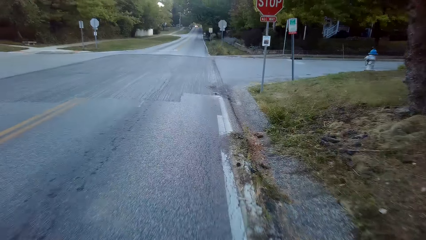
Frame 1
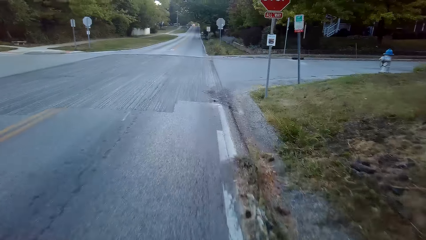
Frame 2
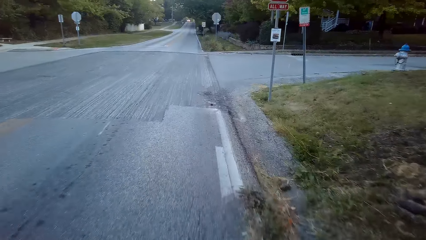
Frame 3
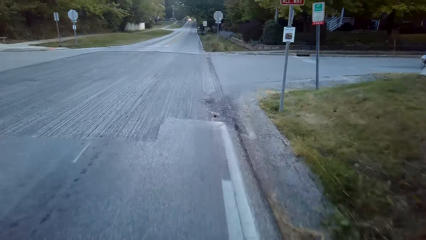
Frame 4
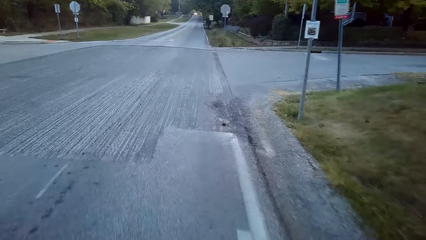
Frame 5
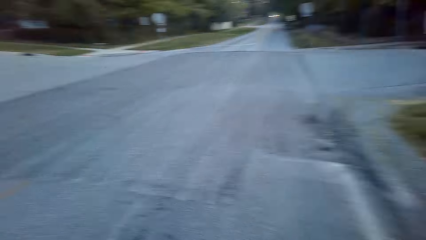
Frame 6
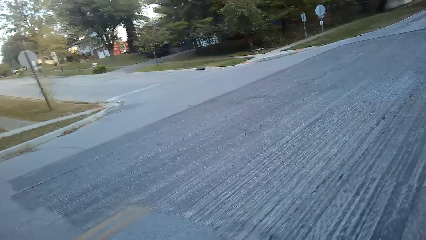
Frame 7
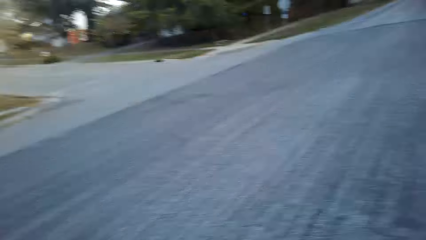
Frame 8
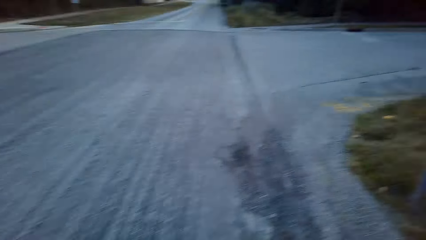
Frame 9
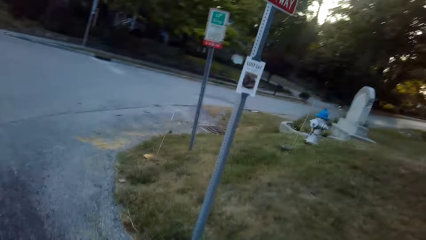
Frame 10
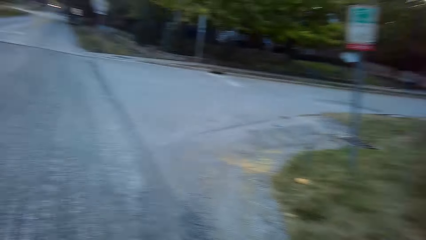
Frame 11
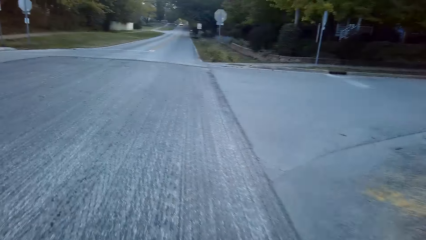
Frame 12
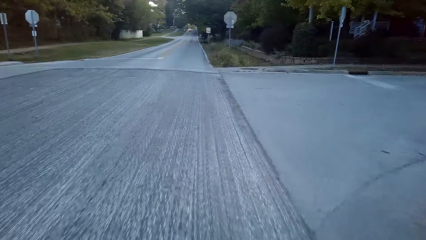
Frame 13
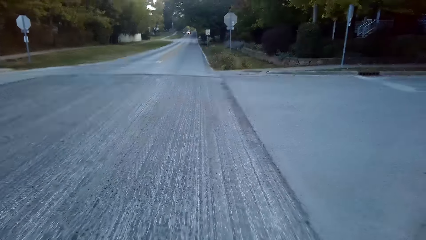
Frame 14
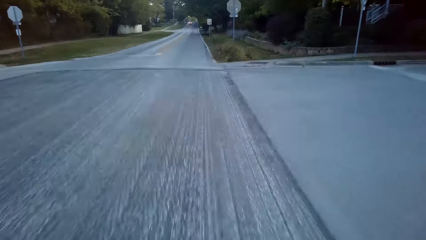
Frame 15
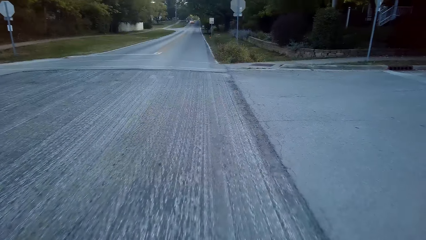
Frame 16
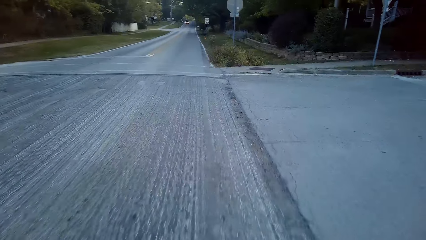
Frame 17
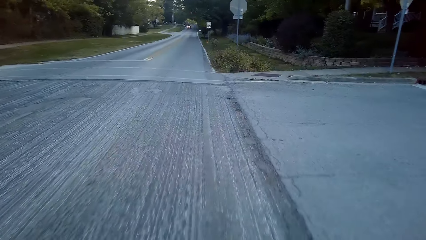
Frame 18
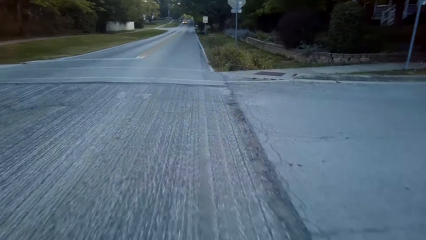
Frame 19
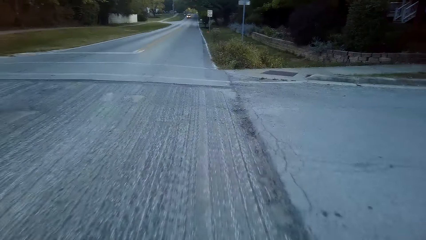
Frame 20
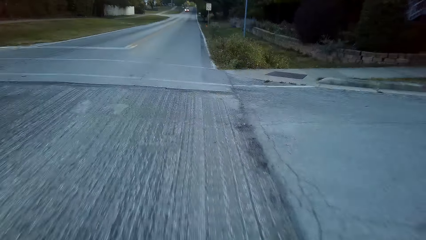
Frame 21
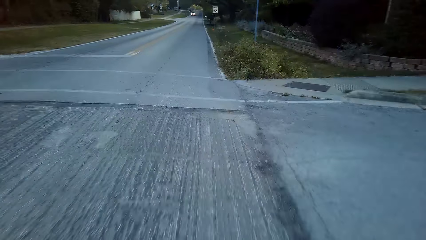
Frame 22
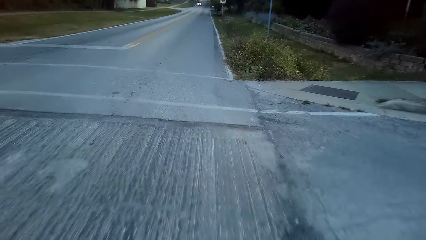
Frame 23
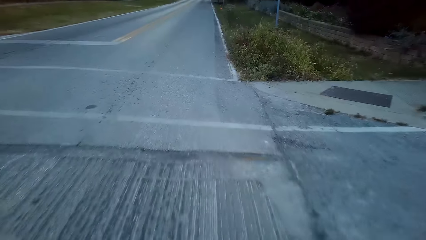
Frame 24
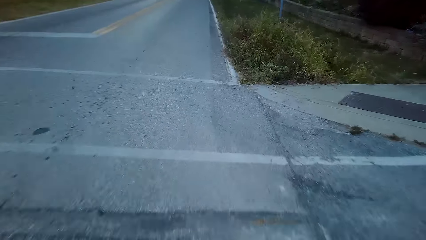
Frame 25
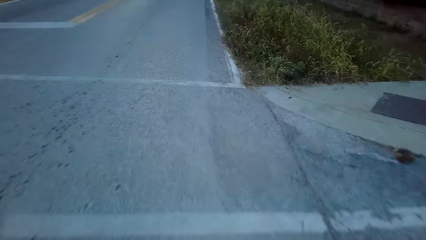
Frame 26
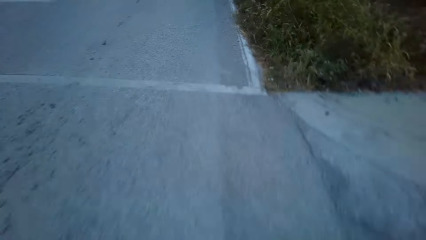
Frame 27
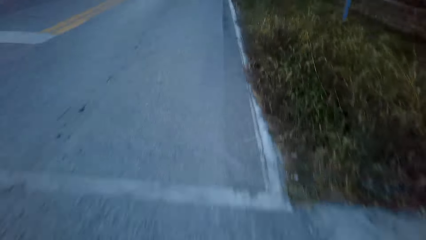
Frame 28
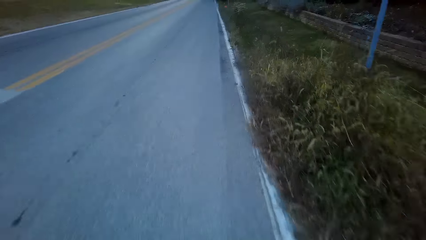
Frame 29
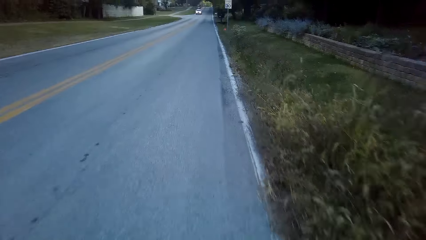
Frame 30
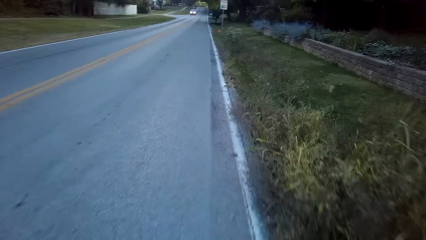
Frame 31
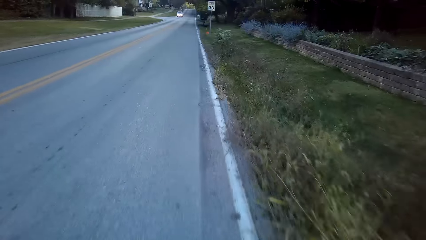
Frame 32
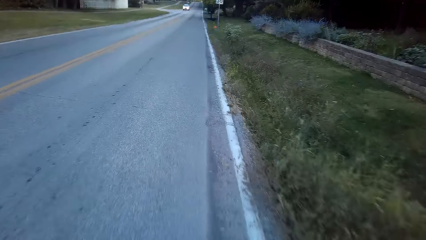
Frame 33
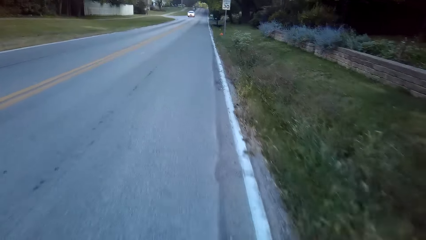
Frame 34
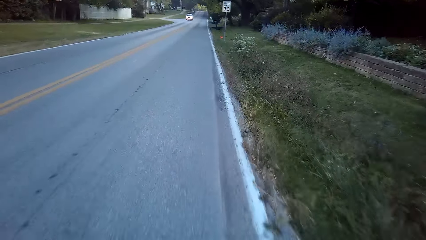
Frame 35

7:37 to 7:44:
The camera wearer drives on the road. They look around the road.

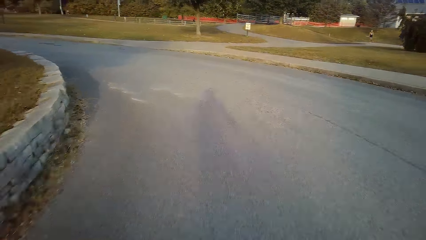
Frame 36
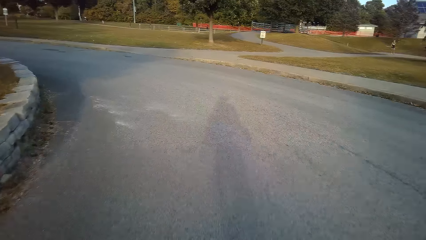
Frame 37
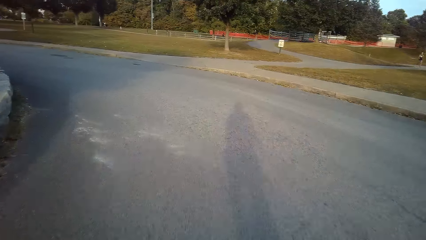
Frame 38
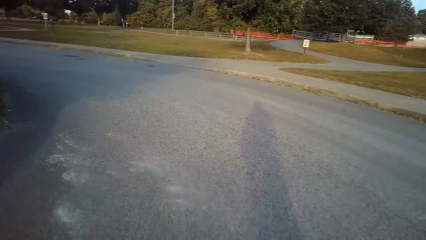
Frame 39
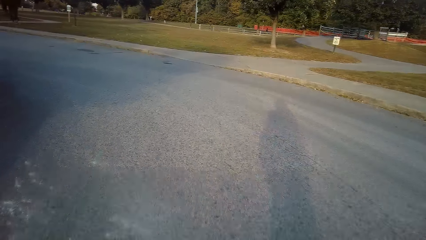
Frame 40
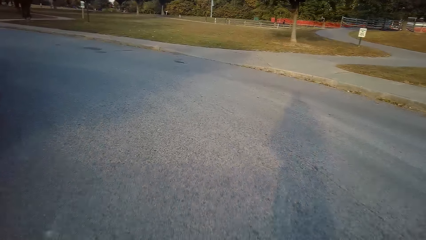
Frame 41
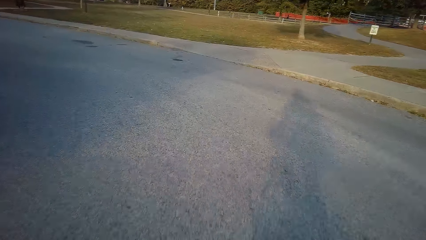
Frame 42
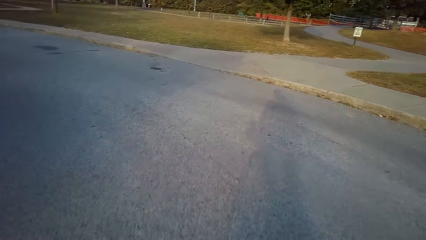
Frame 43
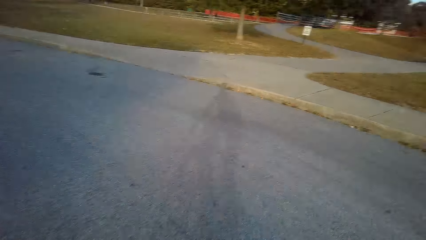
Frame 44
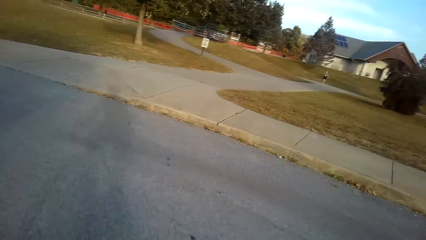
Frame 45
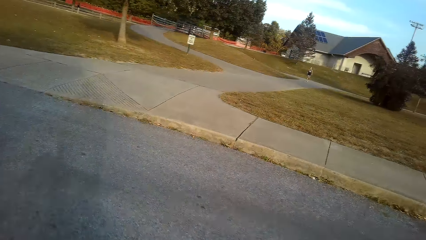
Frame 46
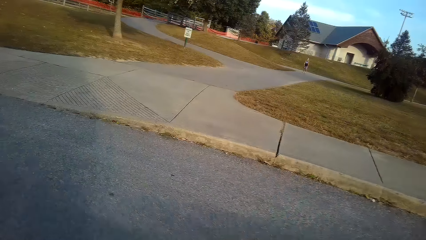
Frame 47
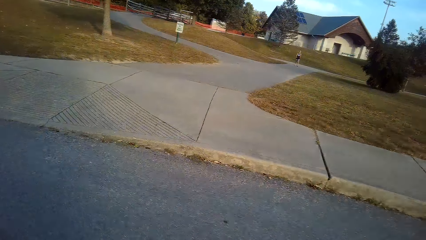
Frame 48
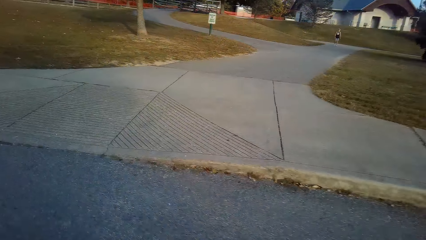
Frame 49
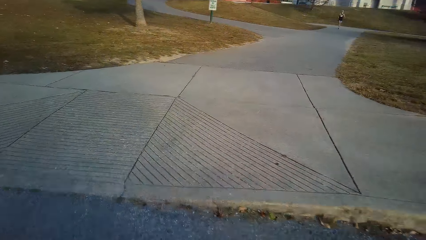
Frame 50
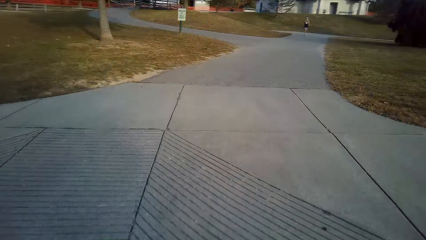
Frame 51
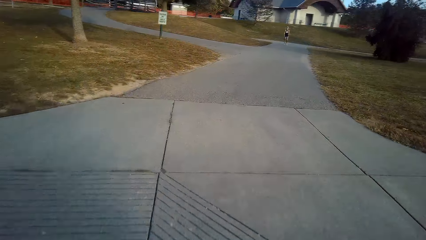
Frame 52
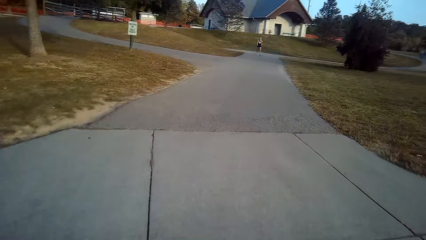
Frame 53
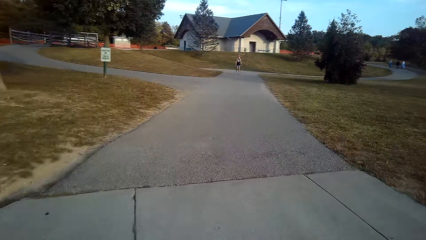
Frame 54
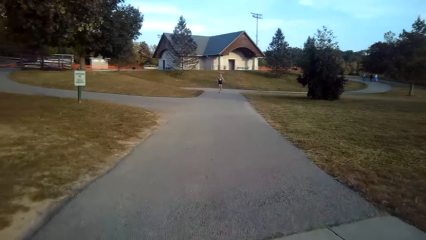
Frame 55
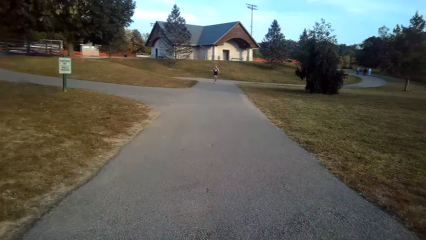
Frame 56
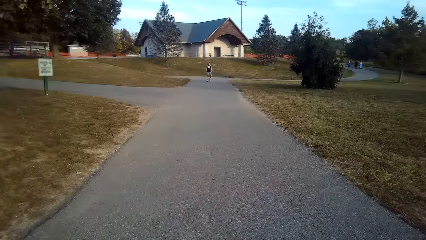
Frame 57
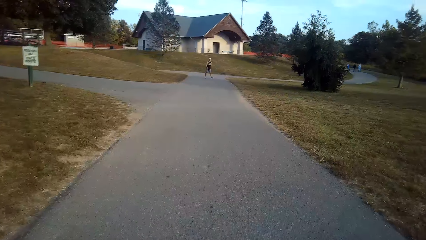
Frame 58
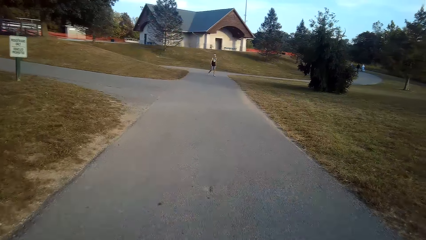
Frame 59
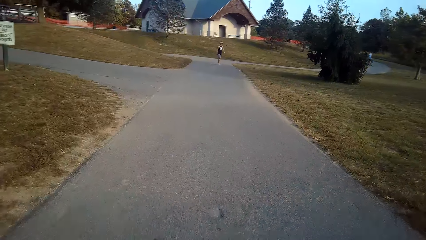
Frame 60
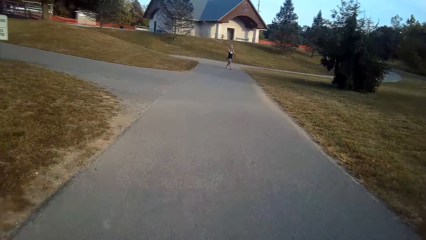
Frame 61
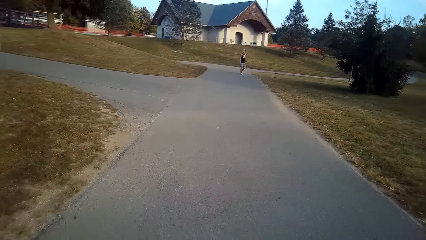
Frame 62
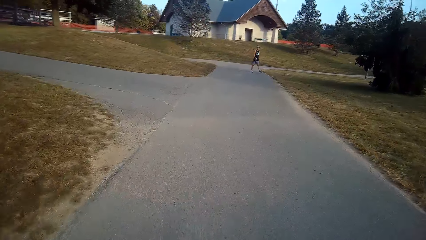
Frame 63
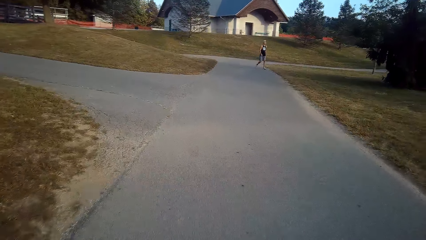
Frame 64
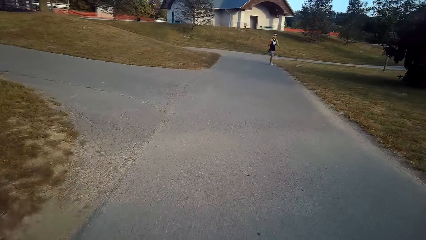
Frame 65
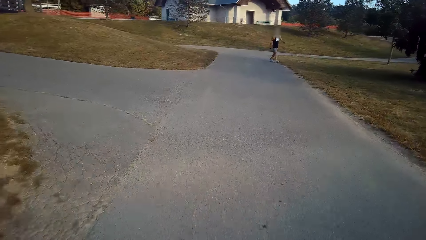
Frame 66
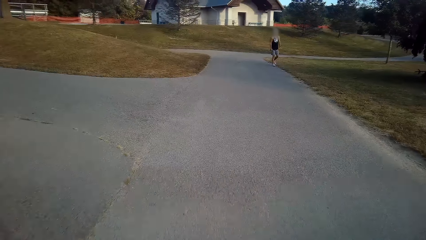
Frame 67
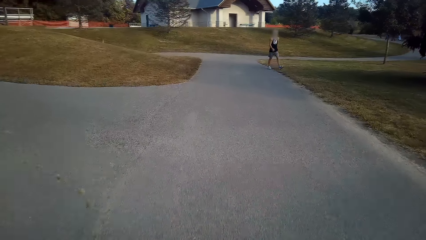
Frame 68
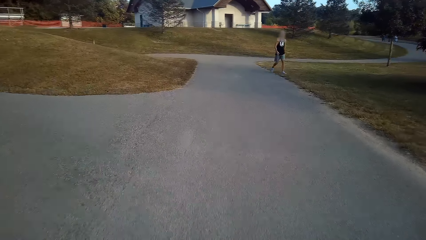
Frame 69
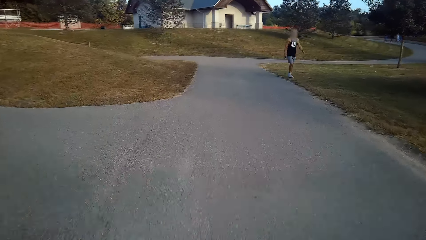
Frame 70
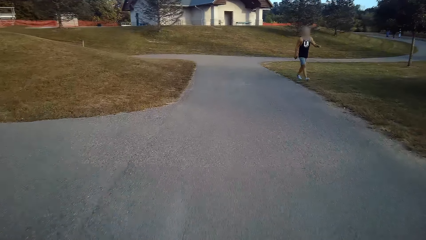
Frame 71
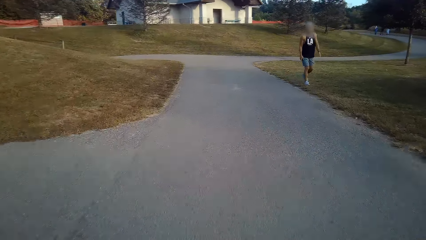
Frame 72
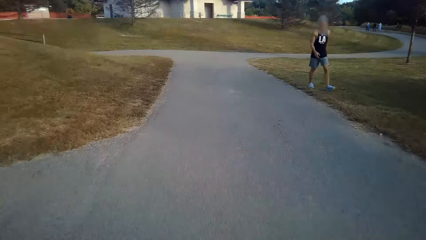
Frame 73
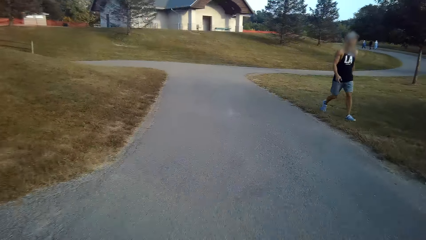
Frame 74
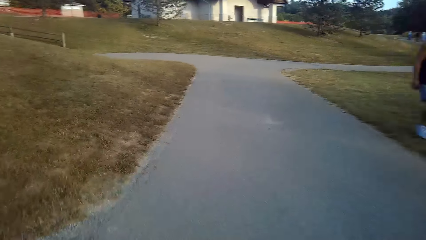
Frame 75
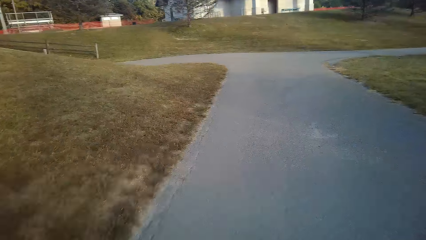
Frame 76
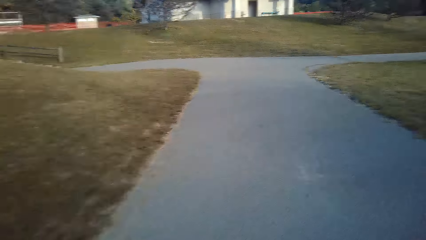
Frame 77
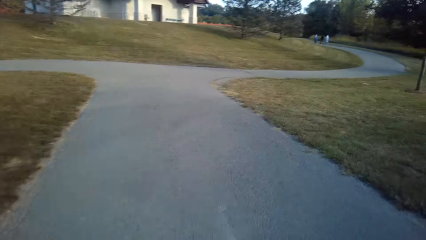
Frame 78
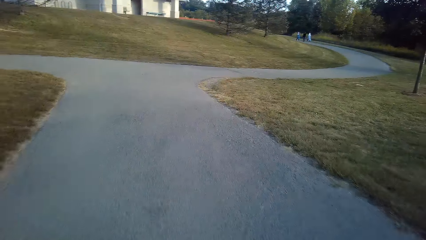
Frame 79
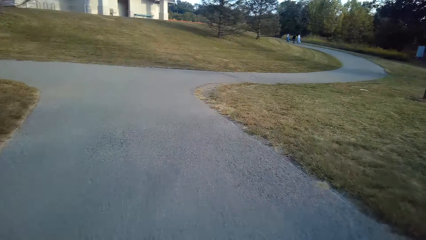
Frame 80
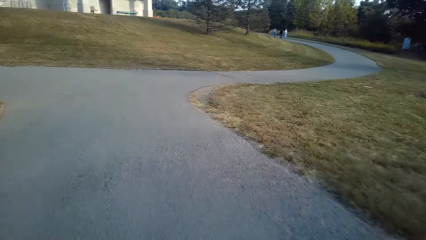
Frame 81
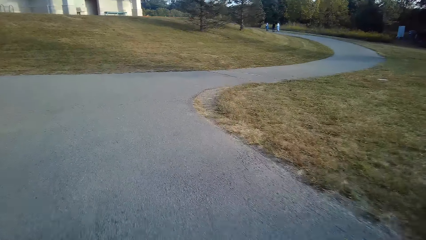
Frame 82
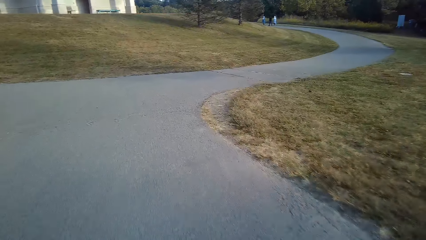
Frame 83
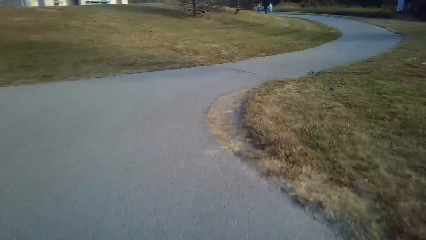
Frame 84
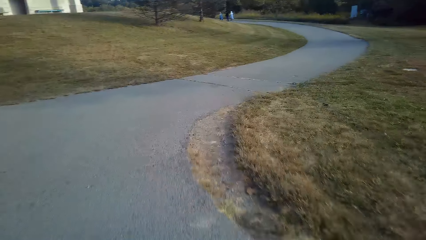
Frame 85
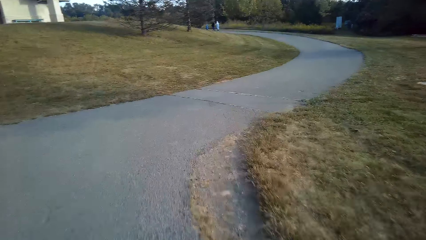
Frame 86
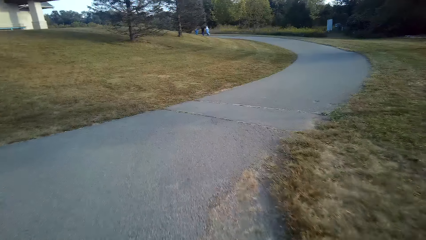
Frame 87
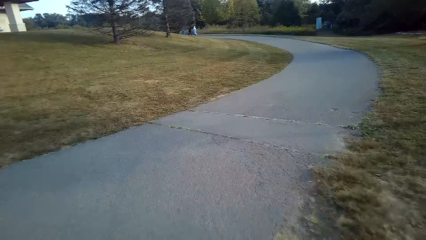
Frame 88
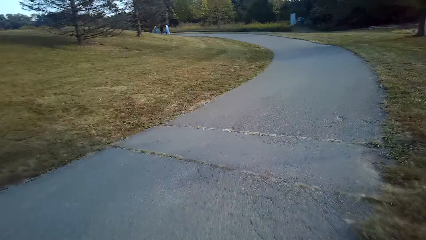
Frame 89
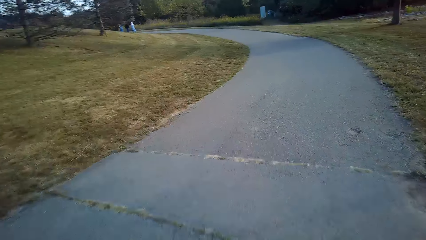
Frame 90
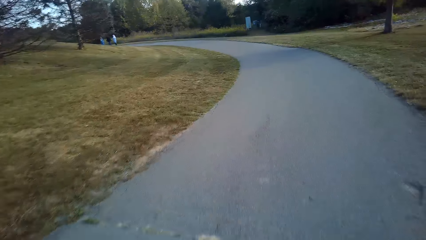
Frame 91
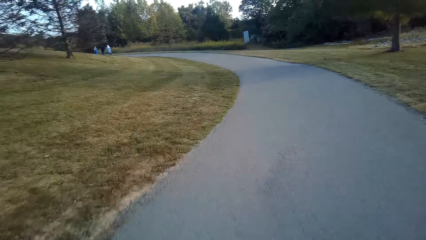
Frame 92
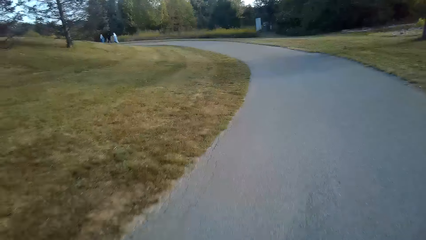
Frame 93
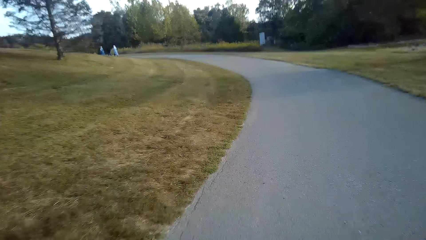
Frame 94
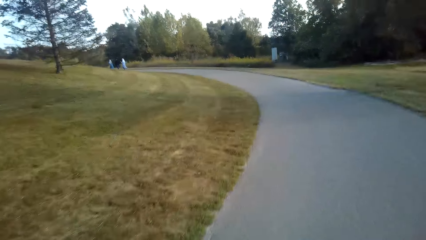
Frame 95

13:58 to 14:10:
The camera wearer turns left. They cycle the bicycle. They look at a man. They turn to the right.
